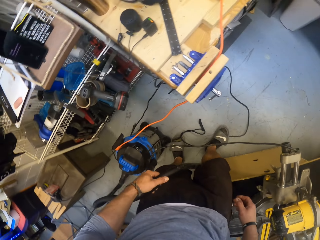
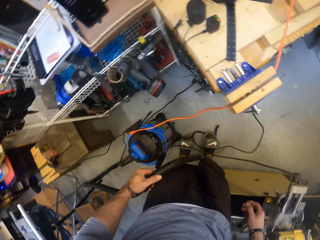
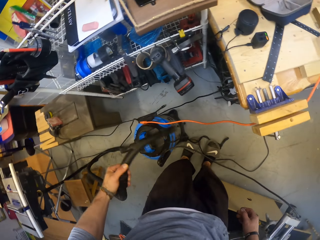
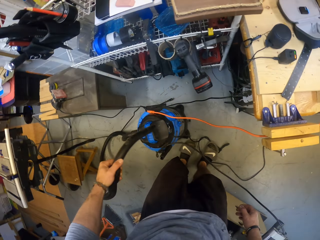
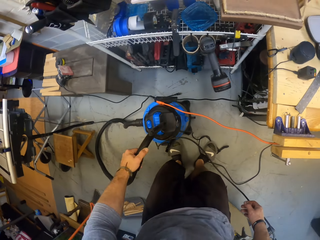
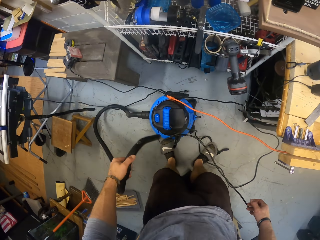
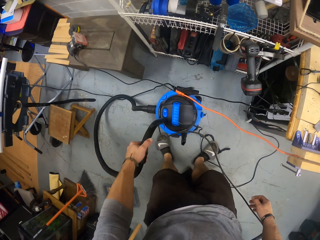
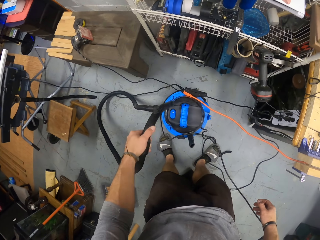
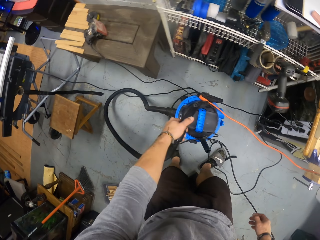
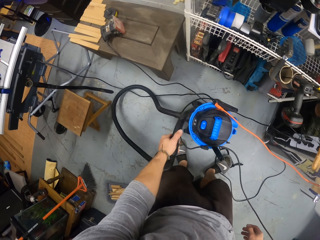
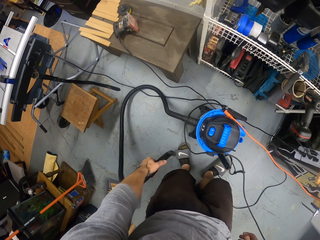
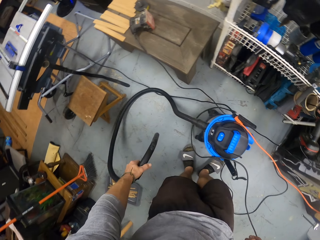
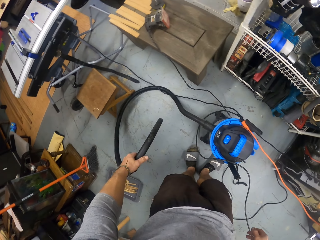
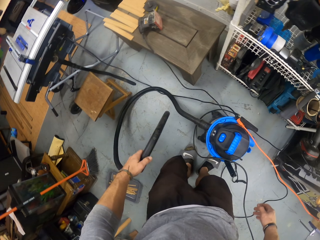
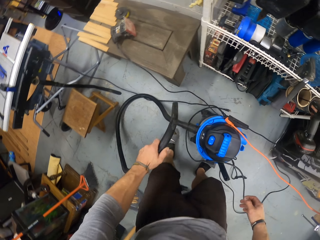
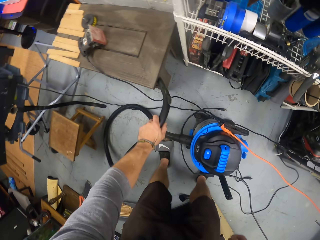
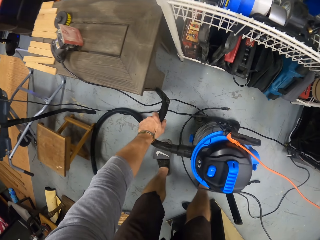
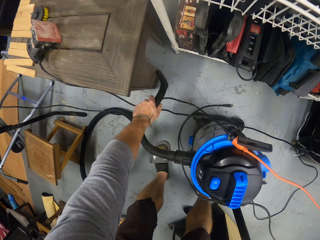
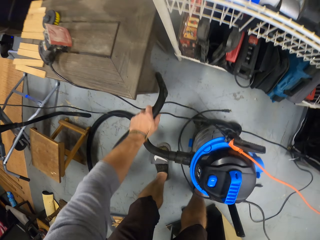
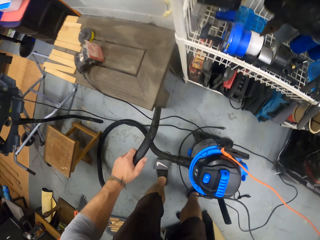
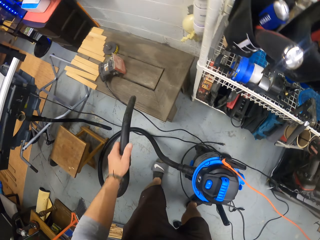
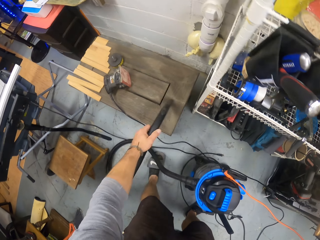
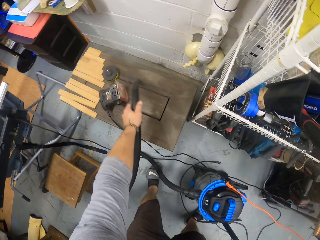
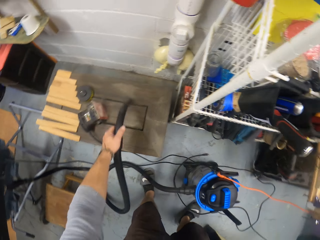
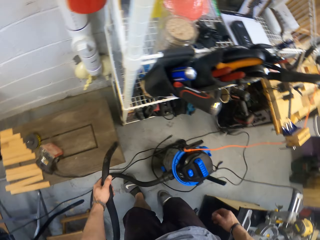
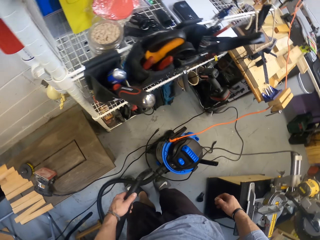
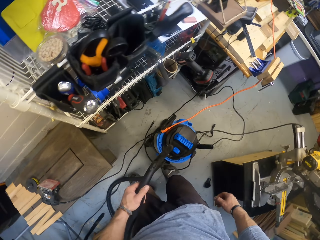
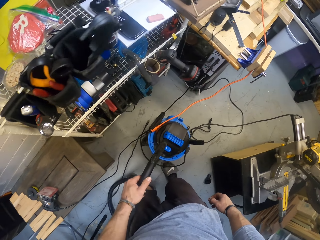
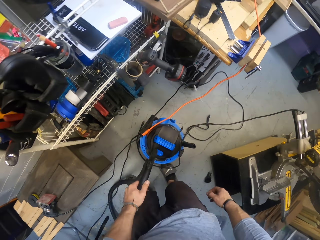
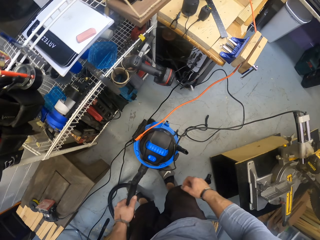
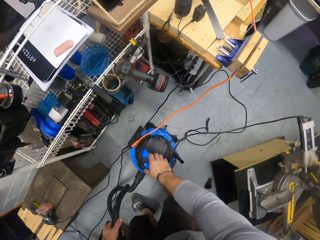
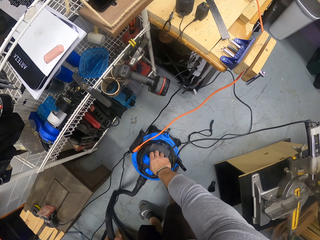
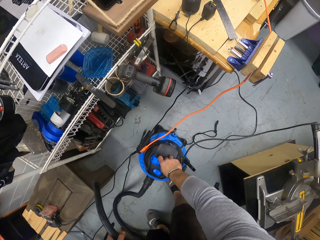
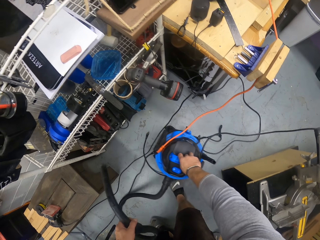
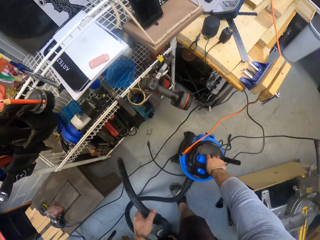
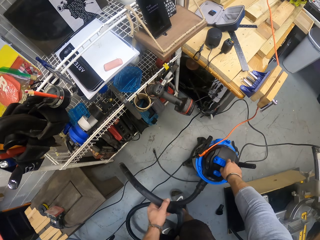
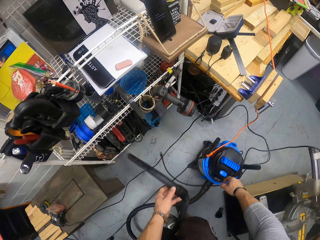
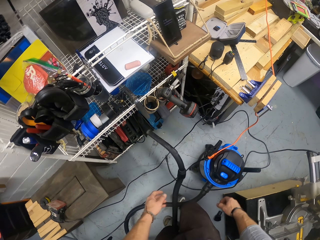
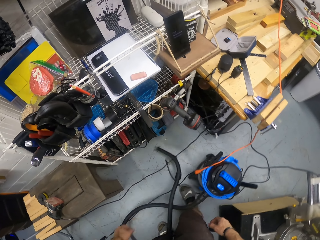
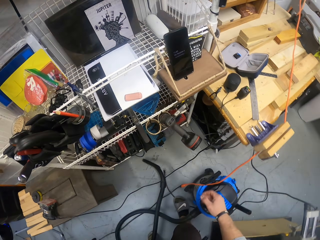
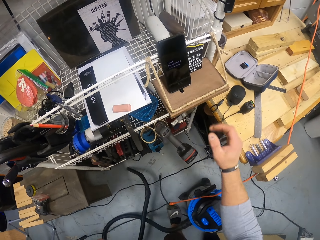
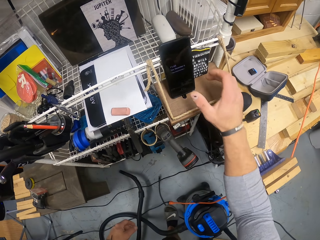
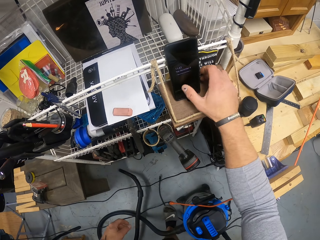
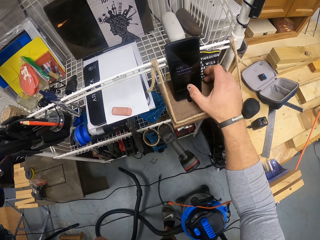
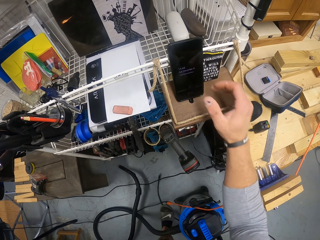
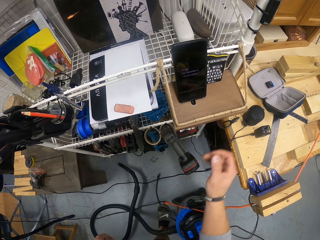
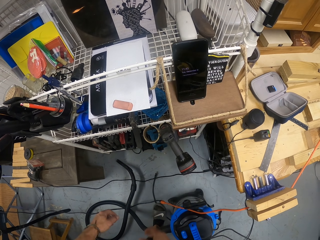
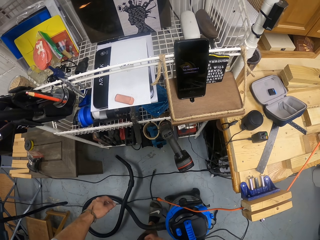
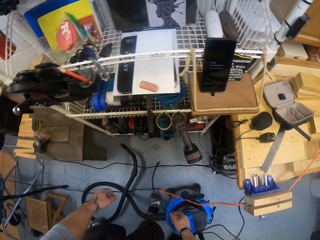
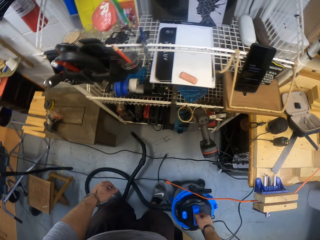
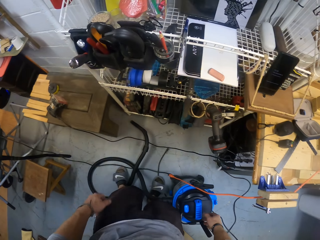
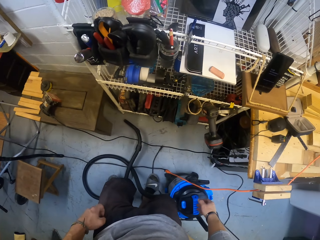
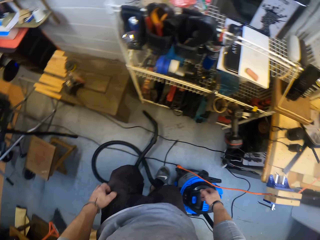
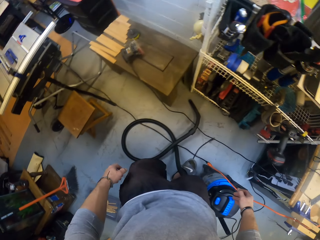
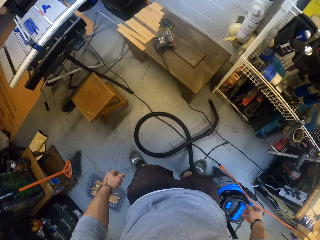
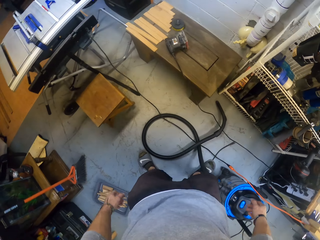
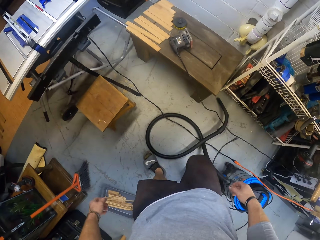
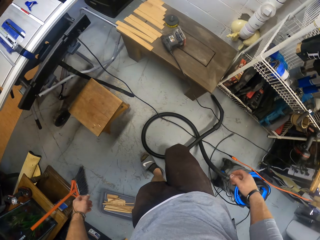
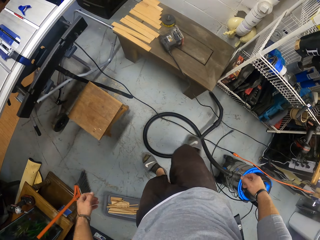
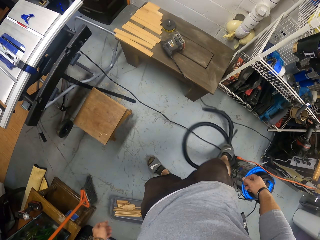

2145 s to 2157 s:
The camera wearer looks around. He vacuums the work table with the vacuum cleaner hose in his left hand. He lifts the vacuum. He shifts the vacuum cleaner with his right hand. He drops the vacuum cleaner hose in his left hand on the floor. He operates a phone on a tray with his right hand. He turns around.

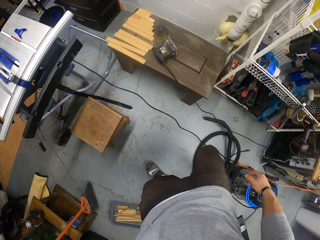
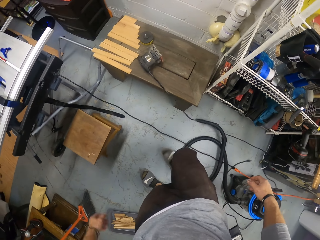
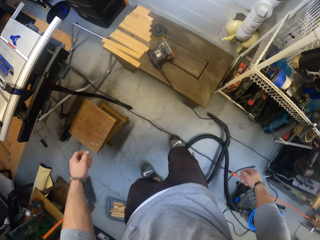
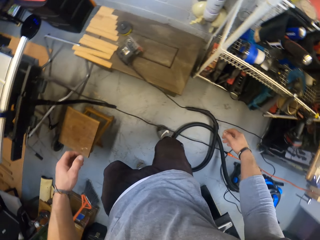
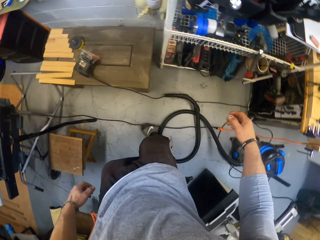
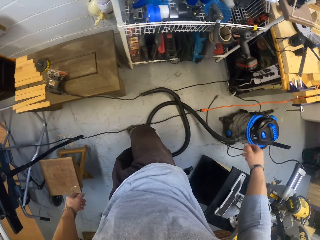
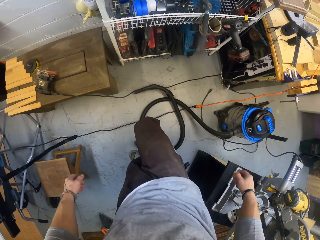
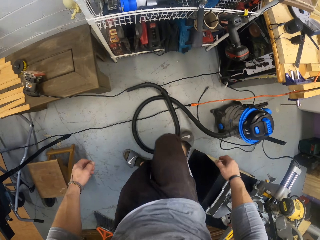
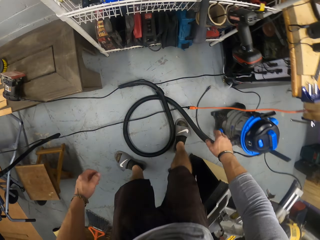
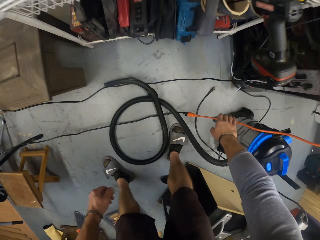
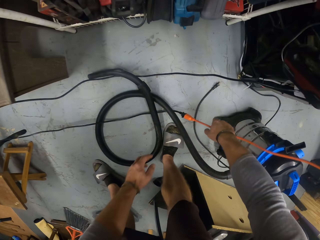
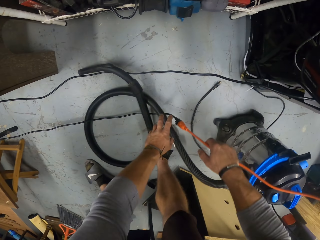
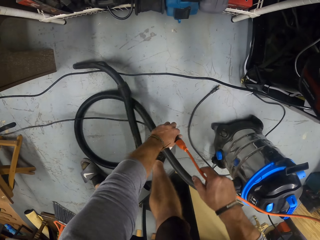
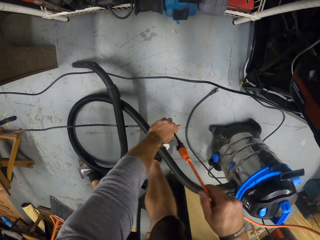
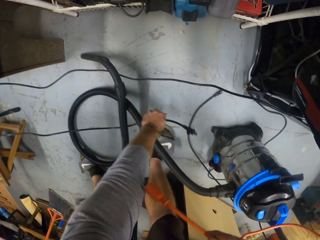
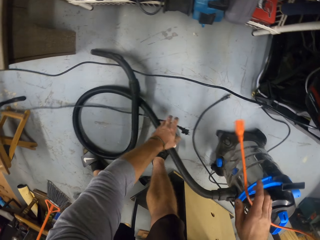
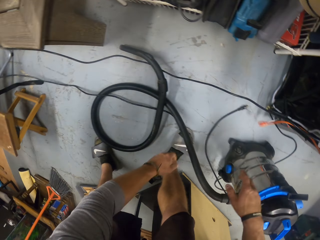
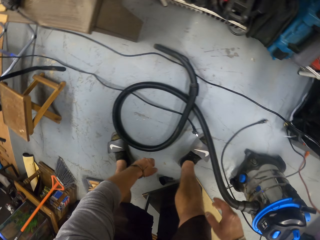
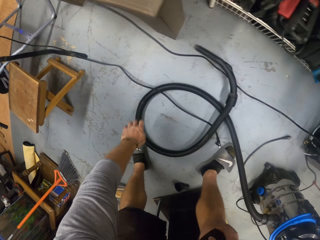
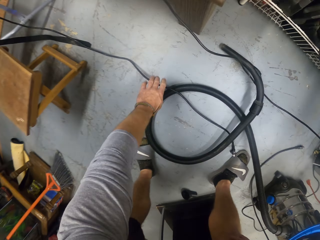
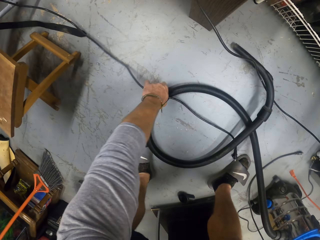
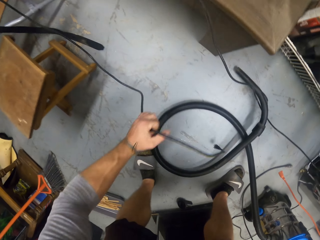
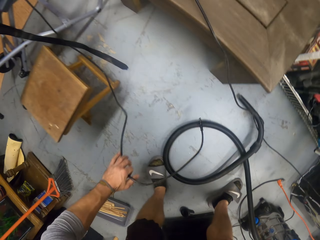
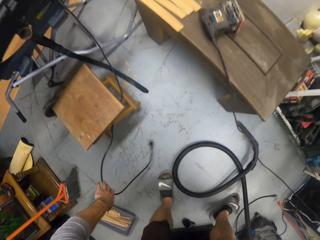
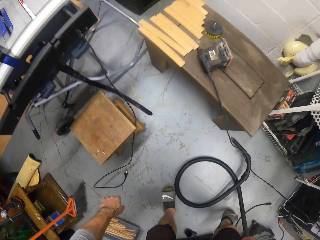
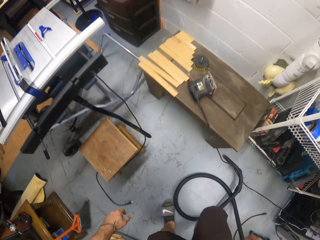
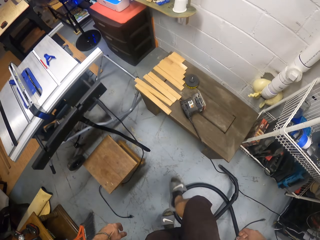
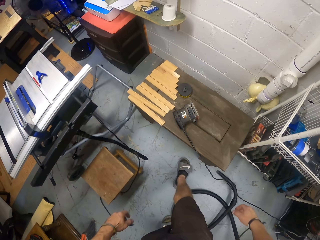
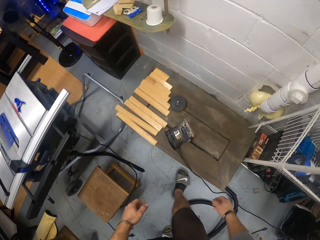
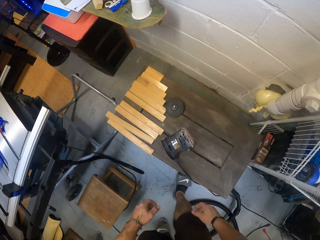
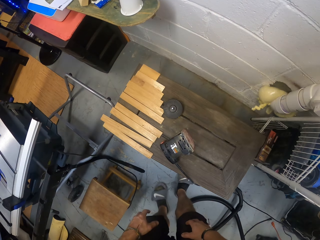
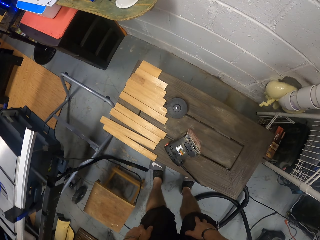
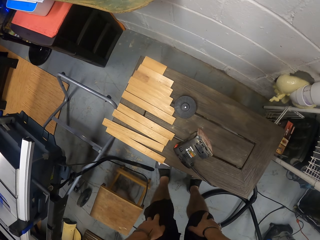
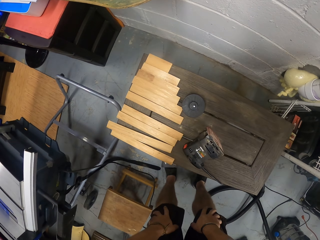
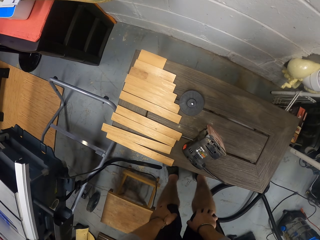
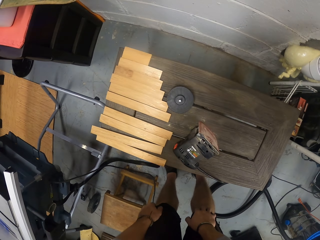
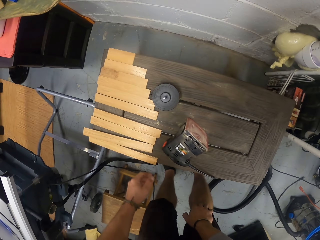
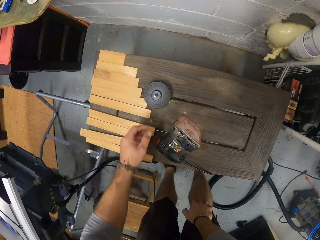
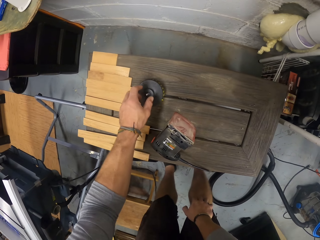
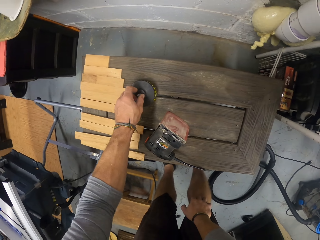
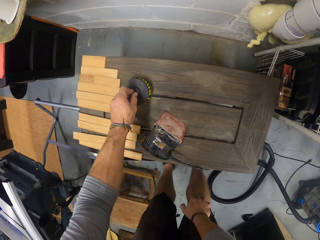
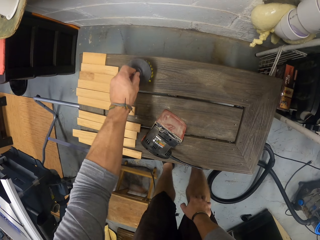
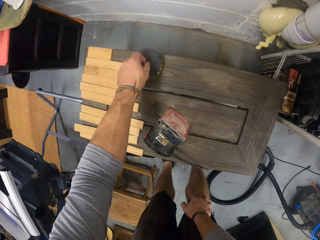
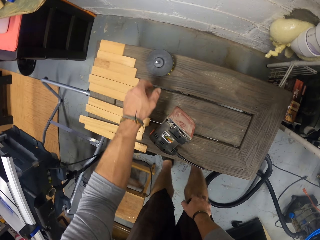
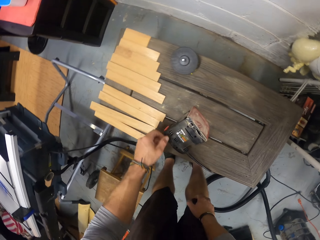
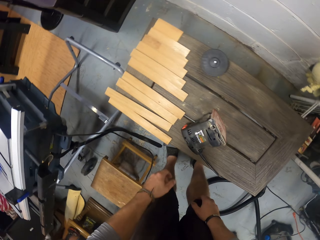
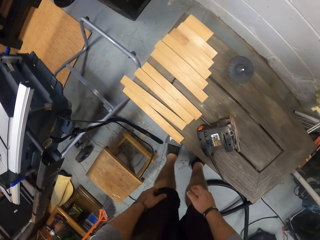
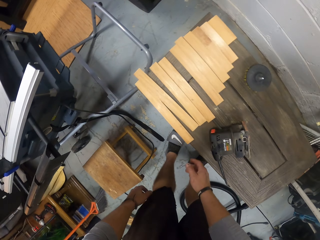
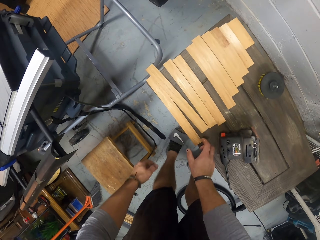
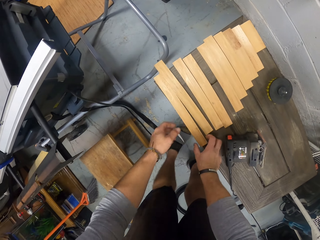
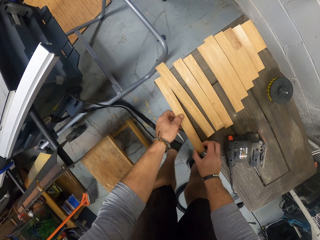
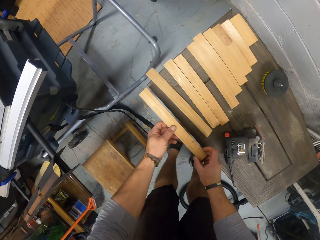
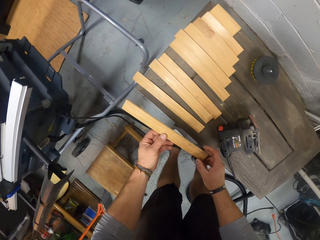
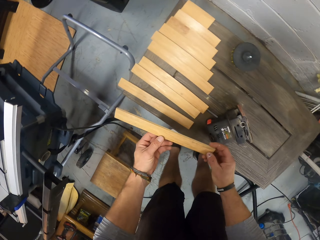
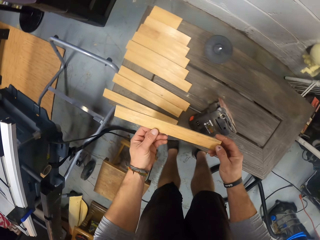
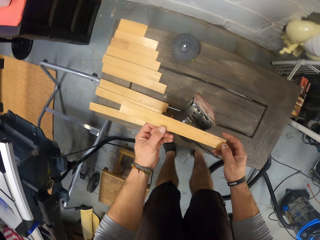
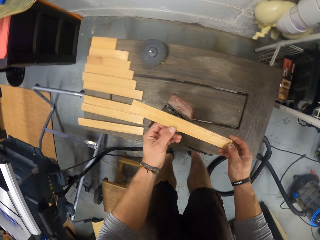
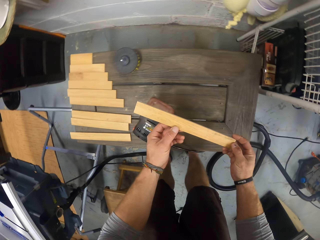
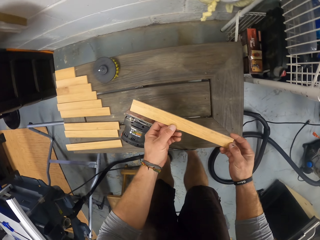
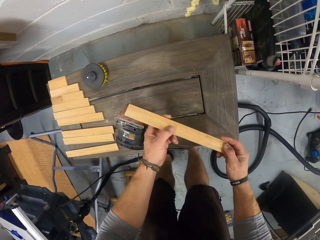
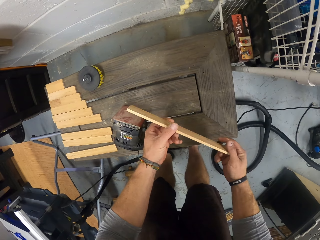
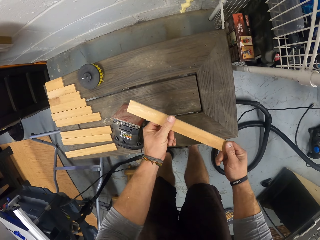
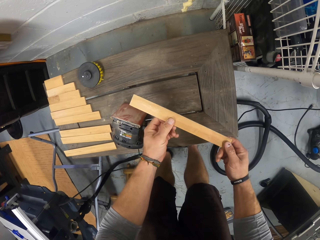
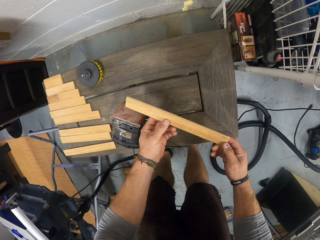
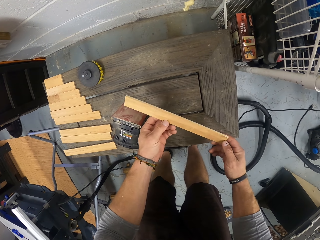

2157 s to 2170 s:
The camera wearer moves the vacuum pipe with his leg. He separates two cords or cables with both hands. He shifts the cord from the floor with his left hand. He lifts the cable, drops the cable and walks. He shifts a rotor or tape measure on the table with his left hand. He picks up the piece of wood from the table with both hands. He looks at the wood.
